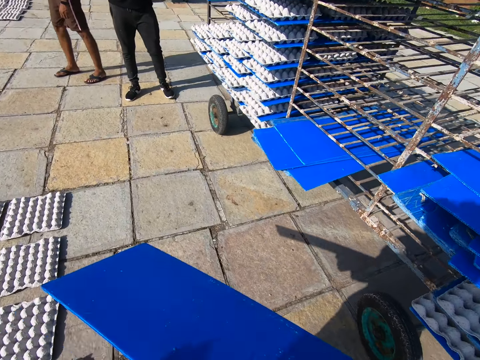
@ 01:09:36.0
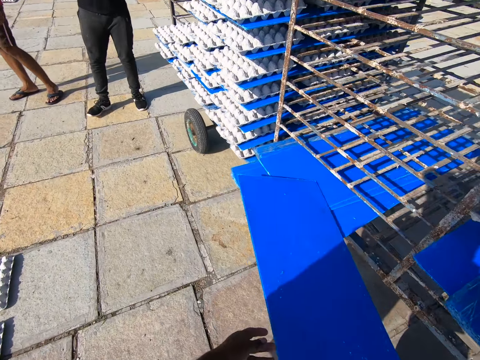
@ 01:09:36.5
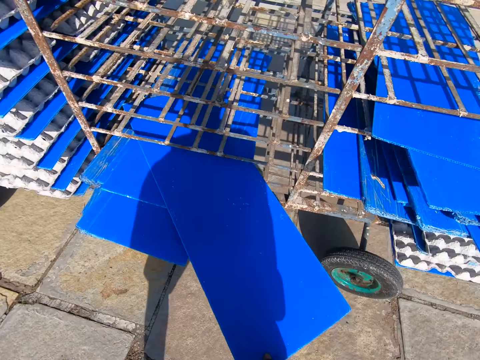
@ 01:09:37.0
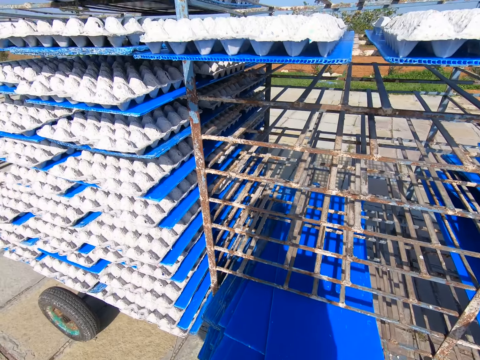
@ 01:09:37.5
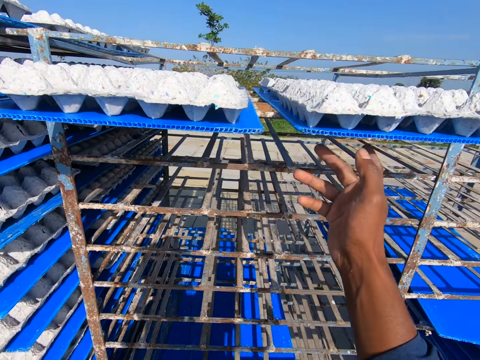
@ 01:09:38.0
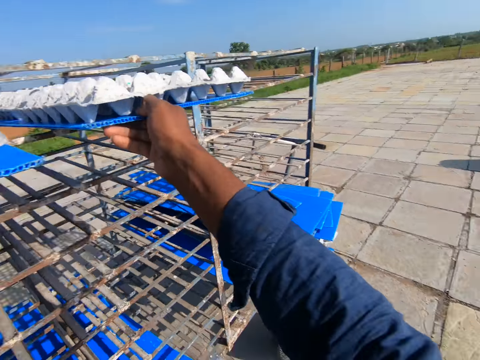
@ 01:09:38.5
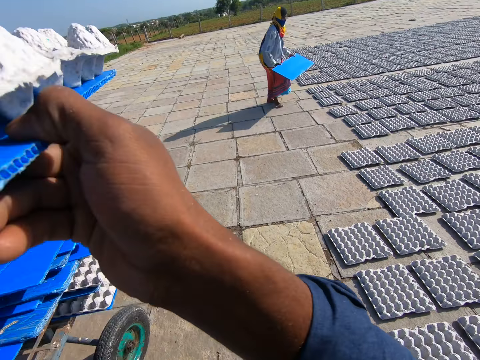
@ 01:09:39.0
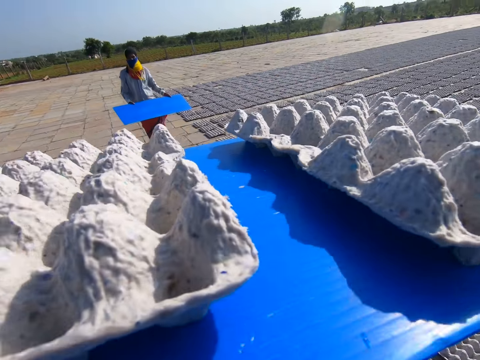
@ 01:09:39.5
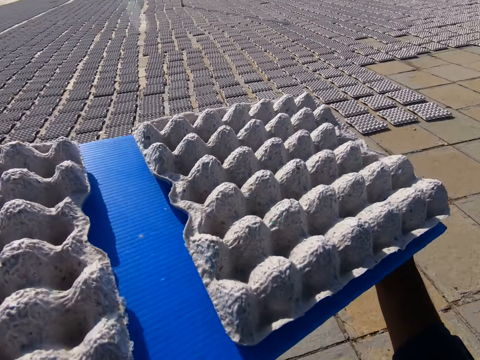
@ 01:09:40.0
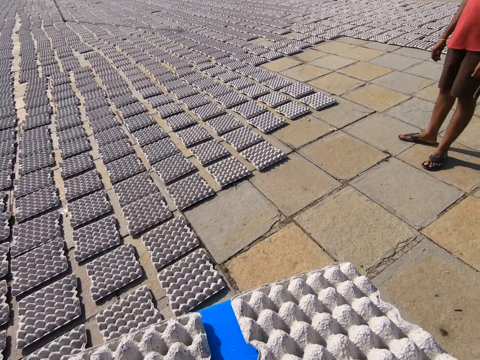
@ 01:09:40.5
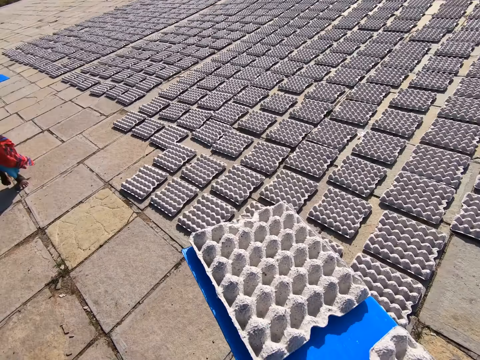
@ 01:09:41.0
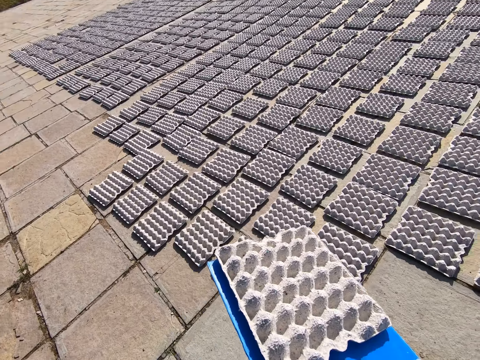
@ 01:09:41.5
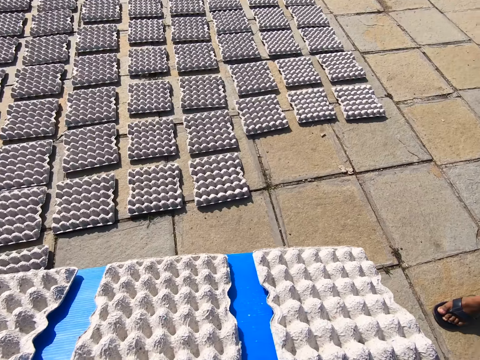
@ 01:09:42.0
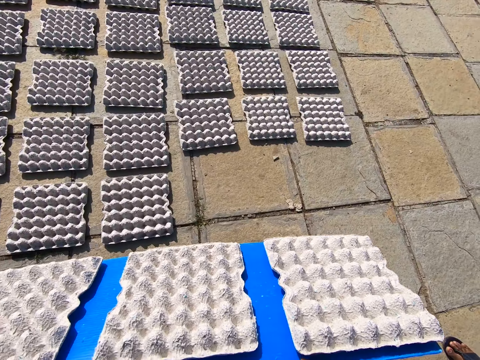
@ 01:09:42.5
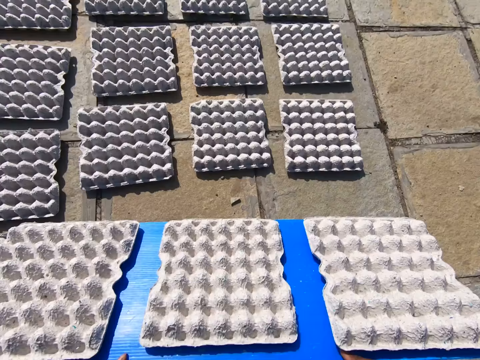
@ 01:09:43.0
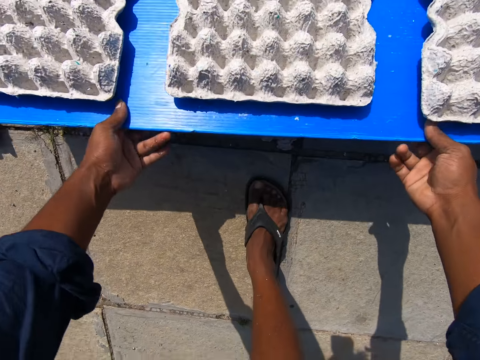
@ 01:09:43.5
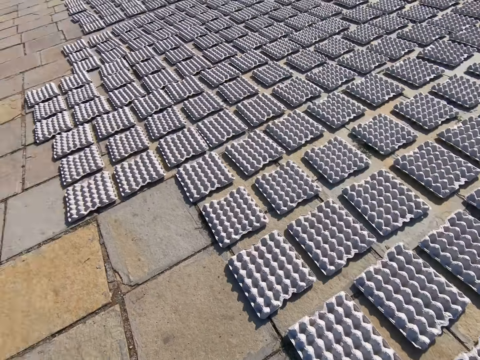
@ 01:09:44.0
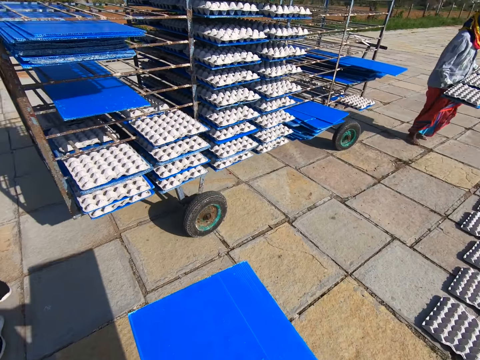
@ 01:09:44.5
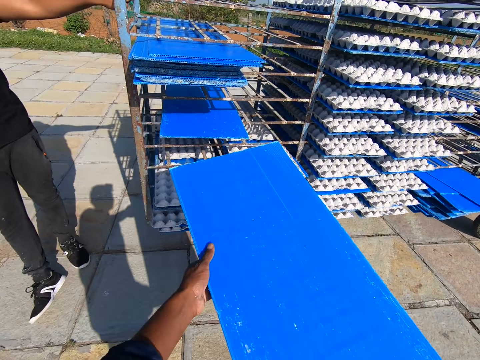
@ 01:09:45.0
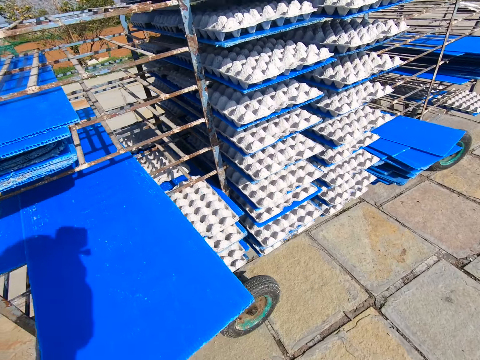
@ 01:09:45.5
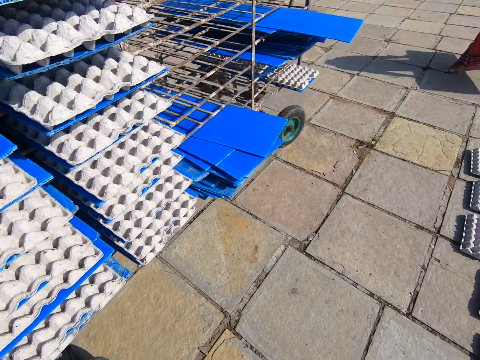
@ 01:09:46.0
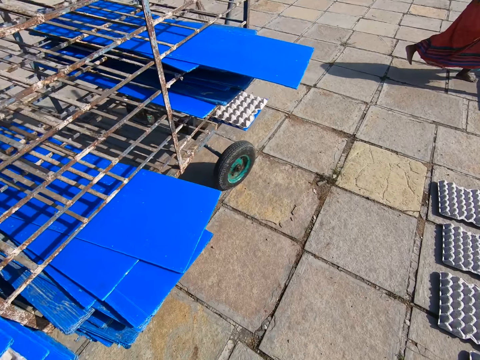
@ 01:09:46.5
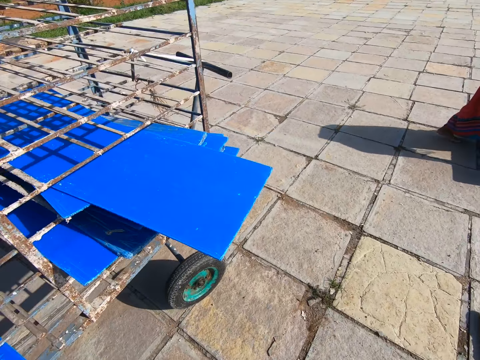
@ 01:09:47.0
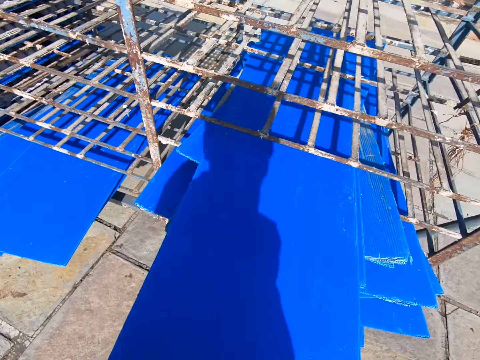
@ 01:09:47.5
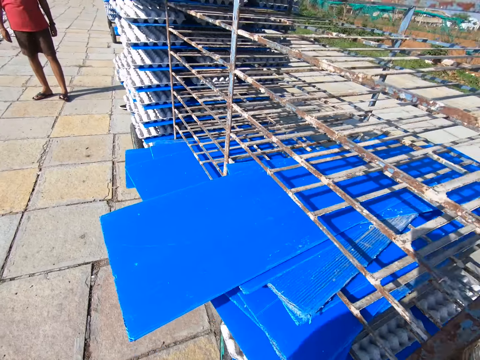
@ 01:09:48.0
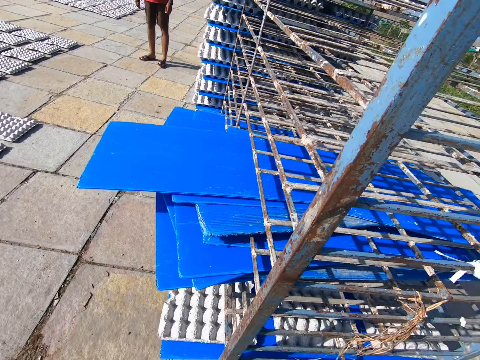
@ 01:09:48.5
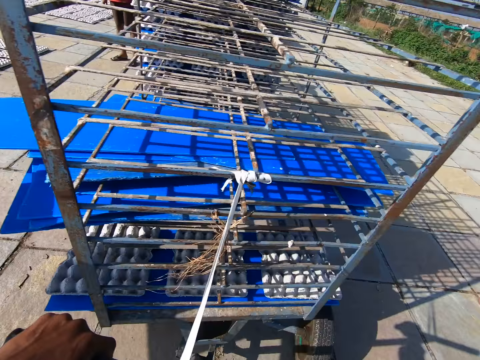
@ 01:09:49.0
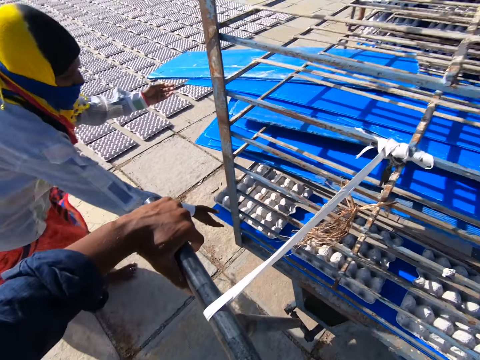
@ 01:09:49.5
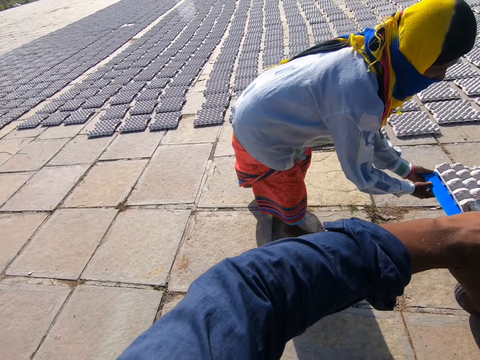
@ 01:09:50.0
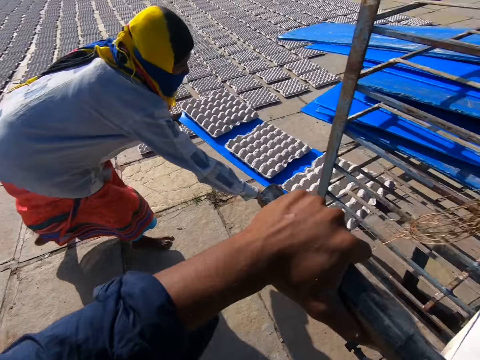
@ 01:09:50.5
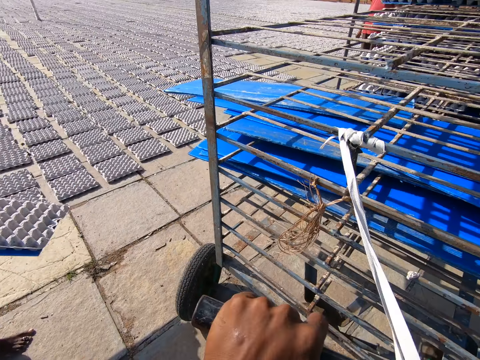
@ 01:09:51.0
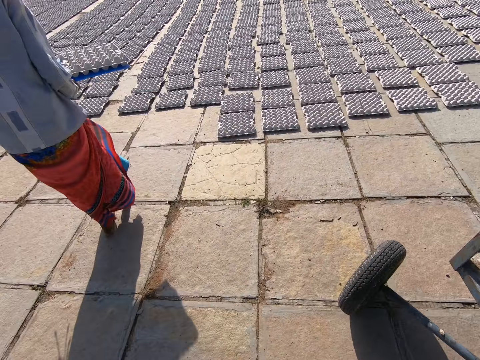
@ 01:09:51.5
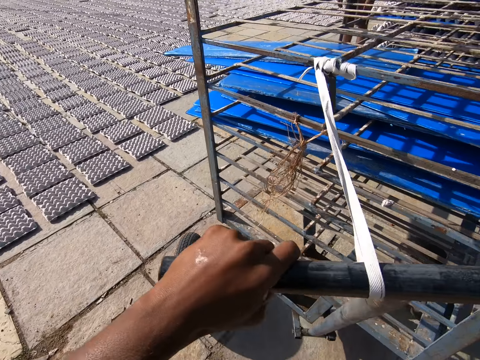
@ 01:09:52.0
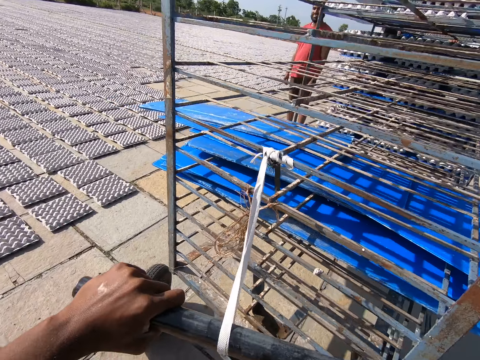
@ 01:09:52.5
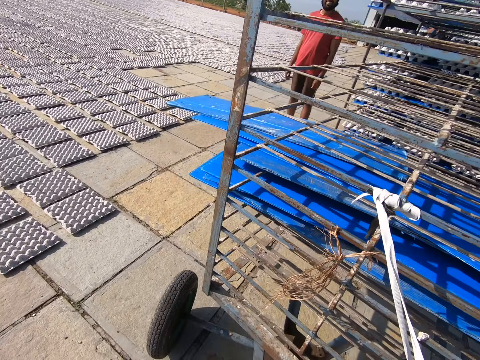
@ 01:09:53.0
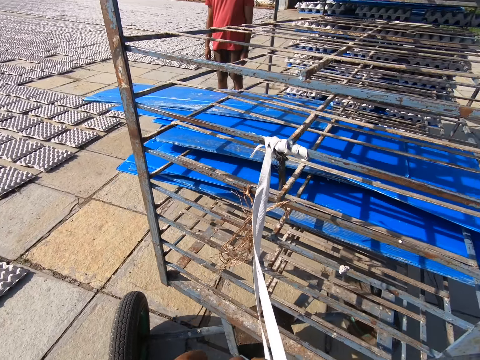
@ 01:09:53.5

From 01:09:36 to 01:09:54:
The camera wearer puts the tray in the trolley with his left hand. He pulls out a tray of crates from the trolley with his right hand. A man walks towards the trolley with a tray in his hands. The camera wearer walks on an open field towards the laid crates with the tray of crates in his hands. He lays the crates on the floor from the tray in his hands. The man carries a tray of crates with his hands. The camera wearer walks on the open field. He puts the tray in the trolley with his left hand. He walks on the open field to the side of the trolley. The man pulls a tray of crates from the trolley with his hands. The camera wearer pushes the trolley with his hands.

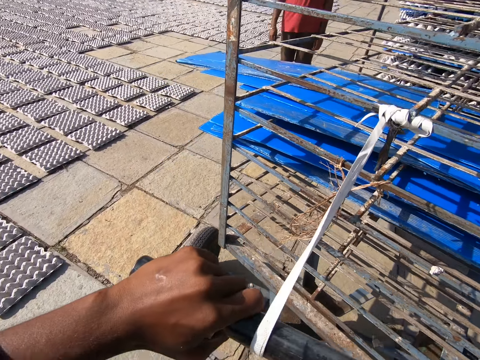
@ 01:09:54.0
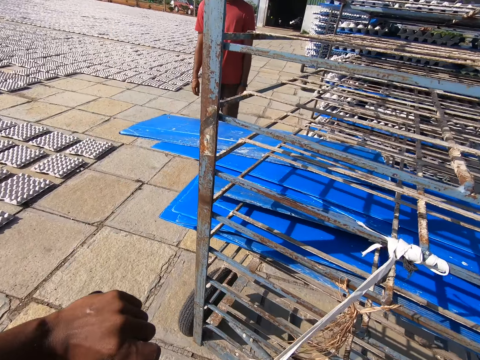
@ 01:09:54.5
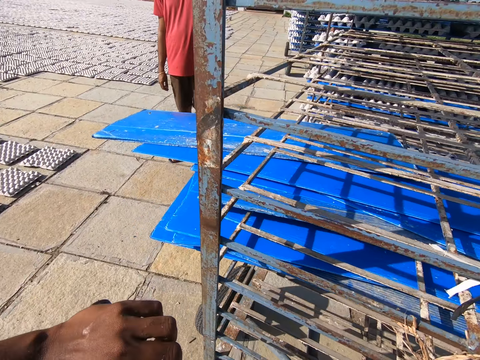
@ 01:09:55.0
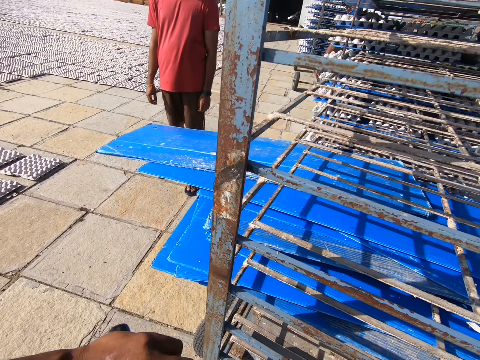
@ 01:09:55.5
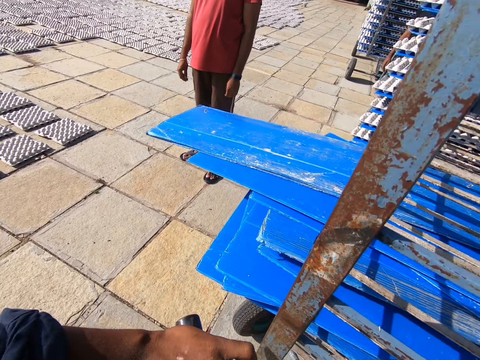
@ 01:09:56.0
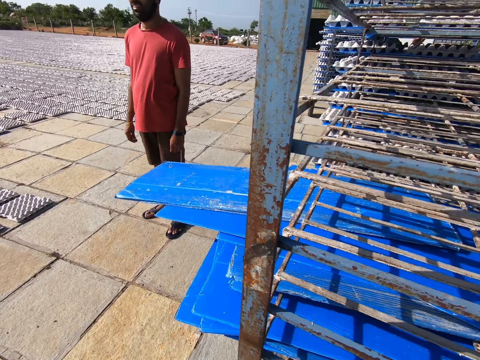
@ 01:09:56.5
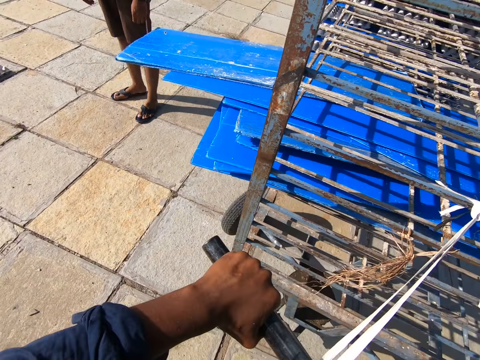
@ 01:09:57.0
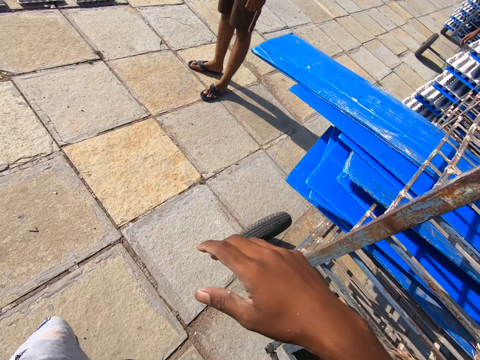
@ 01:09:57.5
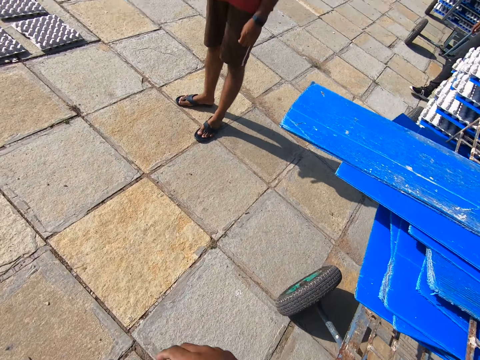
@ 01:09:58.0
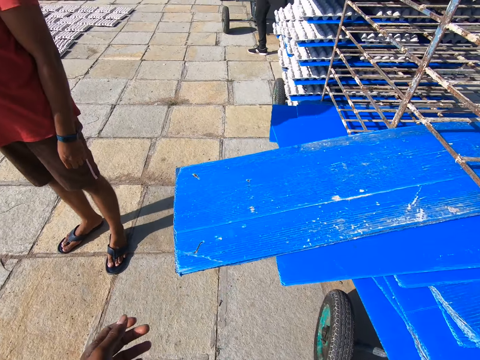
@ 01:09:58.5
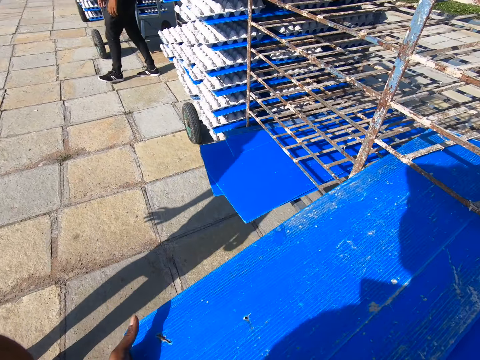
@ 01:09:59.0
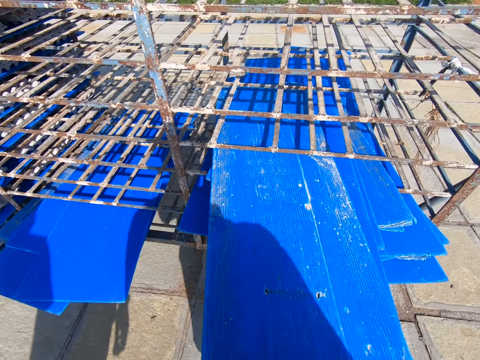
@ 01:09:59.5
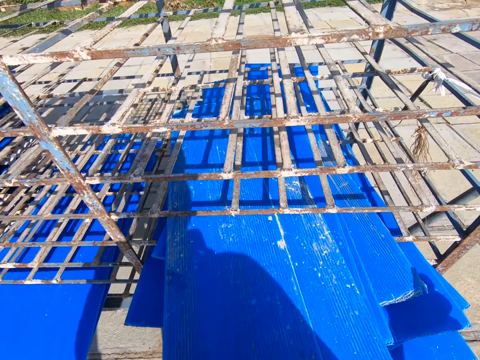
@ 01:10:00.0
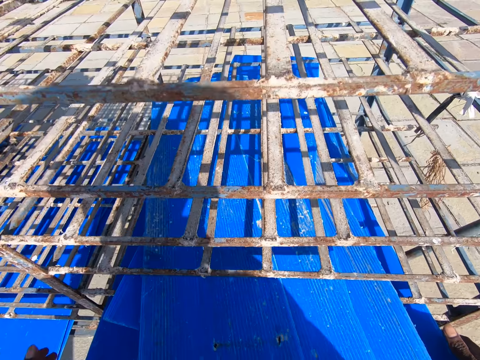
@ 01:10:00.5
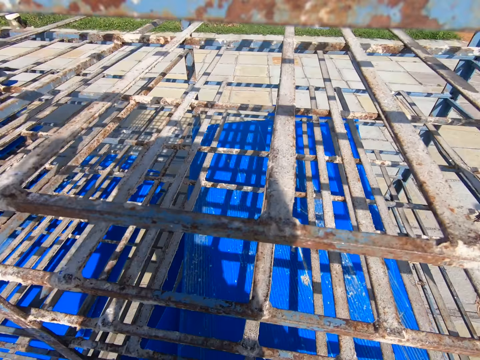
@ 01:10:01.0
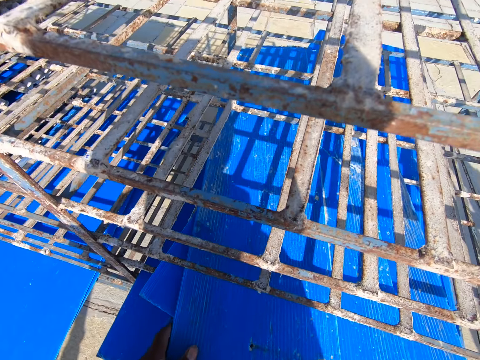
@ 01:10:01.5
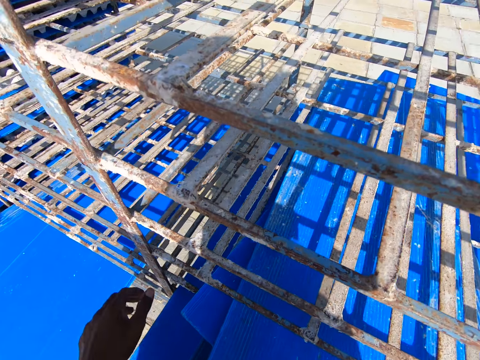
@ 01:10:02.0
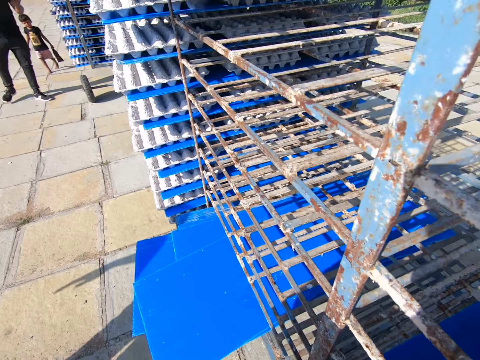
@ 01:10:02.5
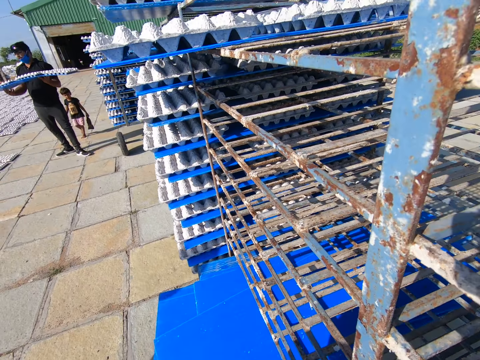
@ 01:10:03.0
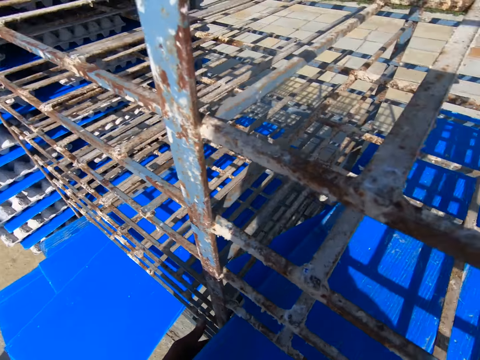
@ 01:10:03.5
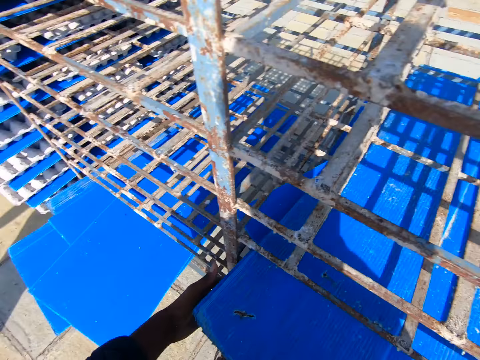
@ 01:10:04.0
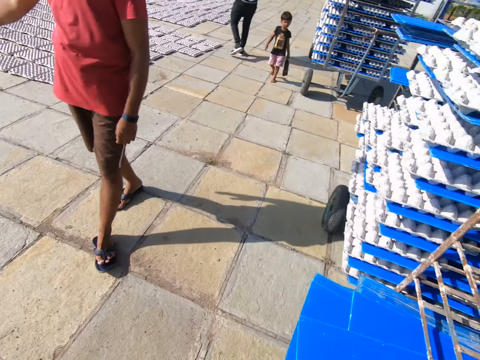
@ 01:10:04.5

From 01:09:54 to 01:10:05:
The camera wearer walks on an open field towards the trays in the trolley. He adjusts the trays in the trolley with his hands.
